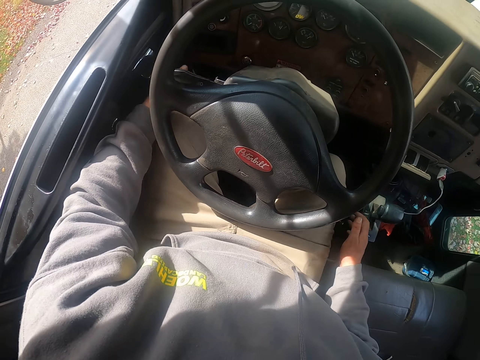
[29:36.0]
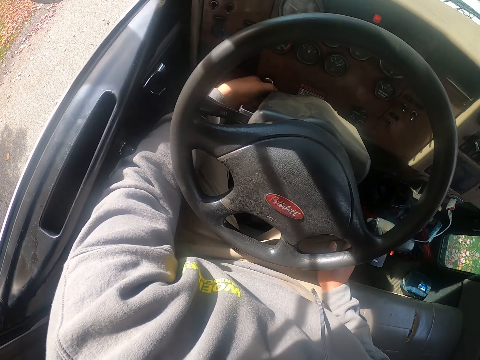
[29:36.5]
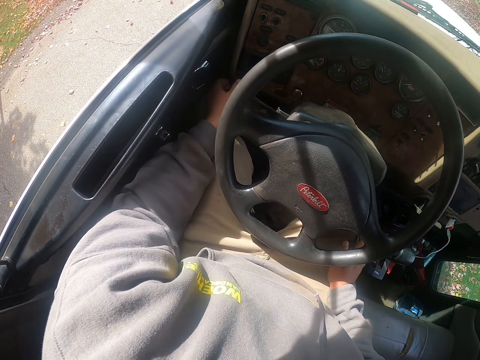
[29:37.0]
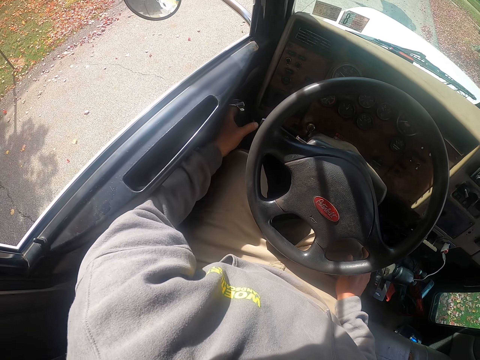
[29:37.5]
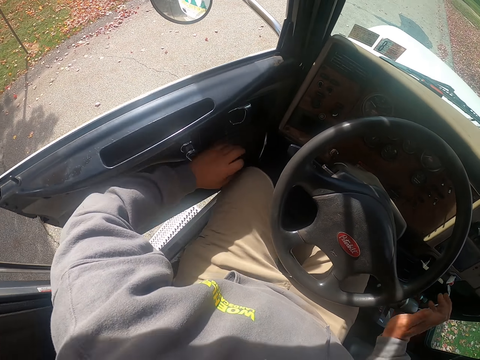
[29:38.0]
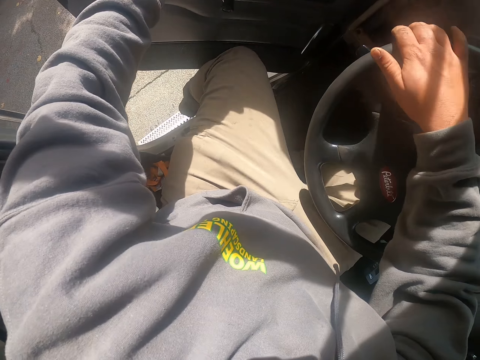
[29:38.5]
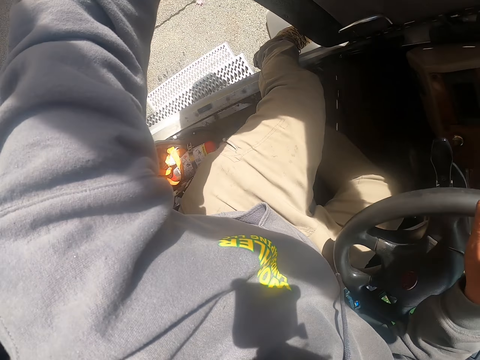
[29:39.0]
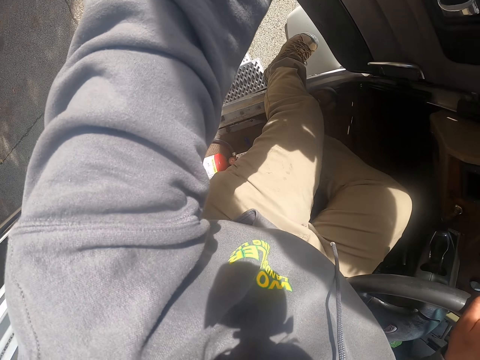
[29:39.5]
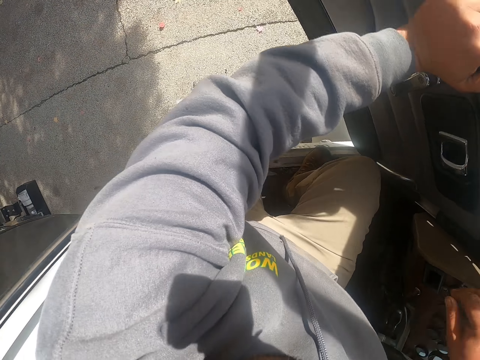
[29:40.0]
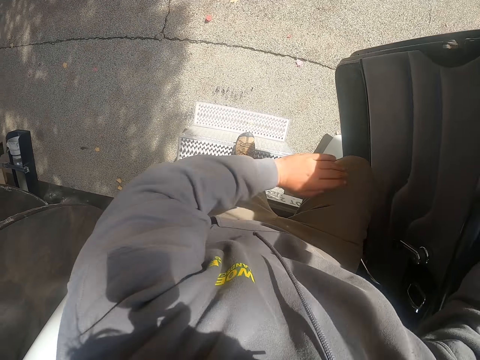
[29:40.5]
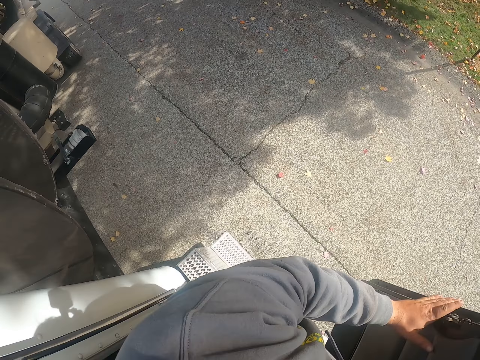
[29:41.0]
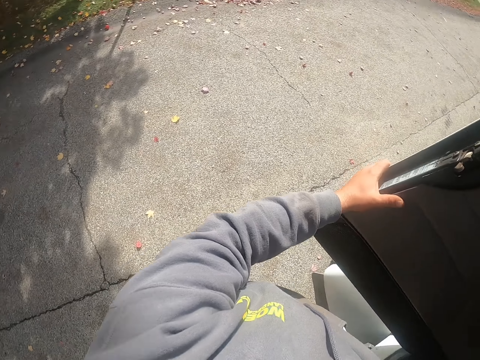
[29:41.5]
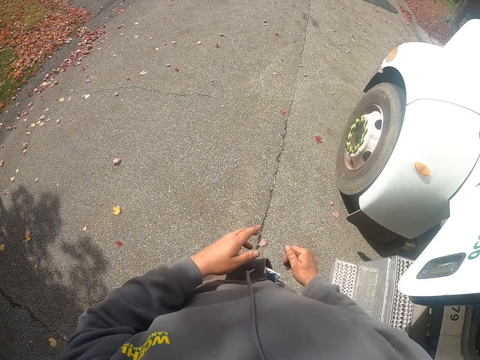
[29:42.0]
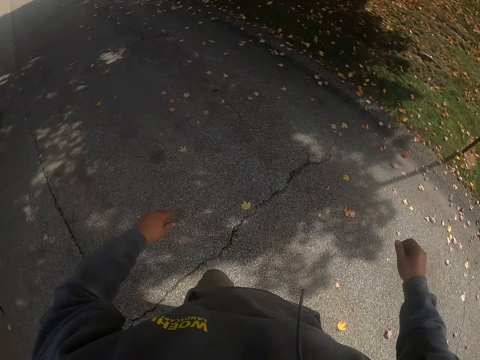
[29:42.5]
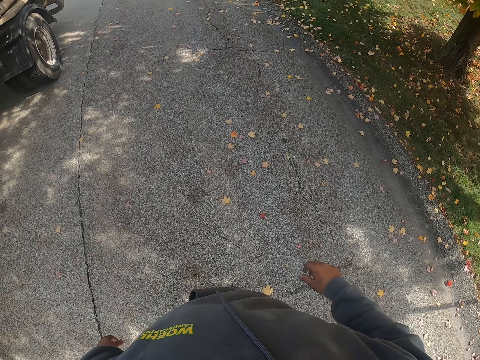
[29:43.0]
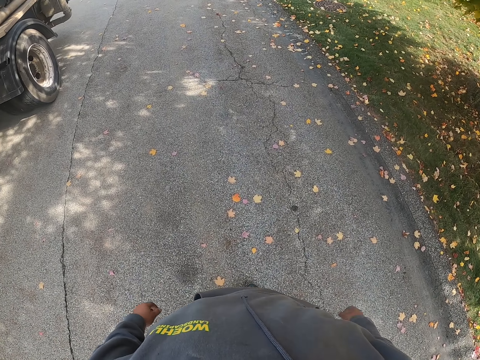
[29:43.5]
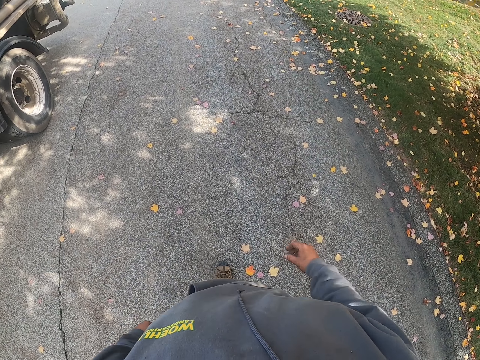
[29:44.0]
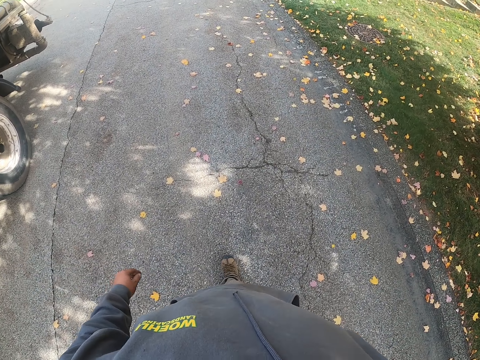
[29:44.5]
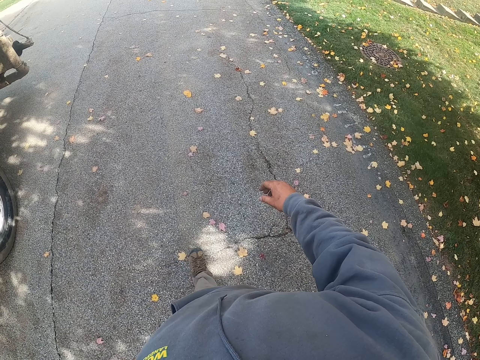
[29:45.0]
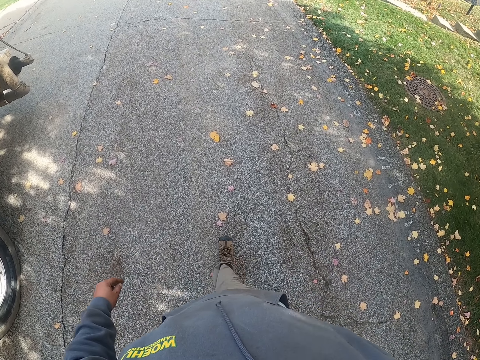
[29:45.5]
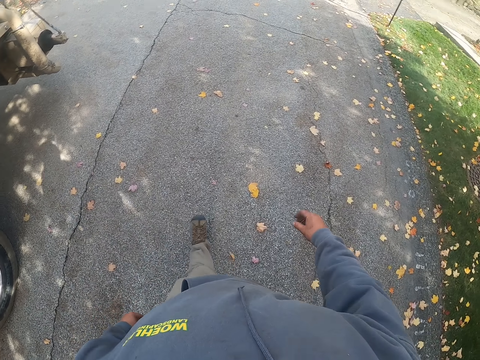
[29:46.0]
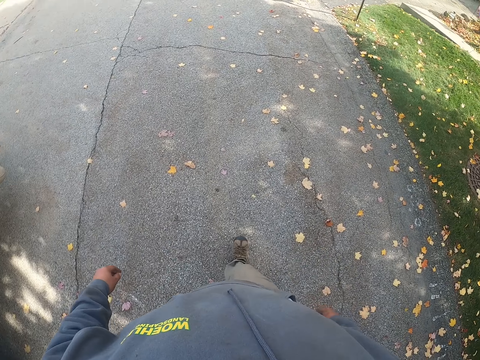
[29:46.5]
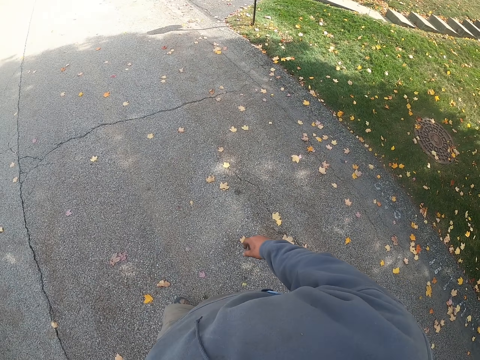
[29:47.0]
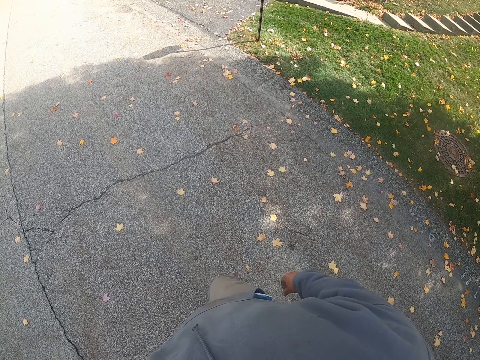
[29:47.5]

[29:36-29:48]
The camera wearer switches off the truck. They put a hand under the steering. They open the door. They climb down the truck. They walk around the compound. They close the door. They walk on the driveway.

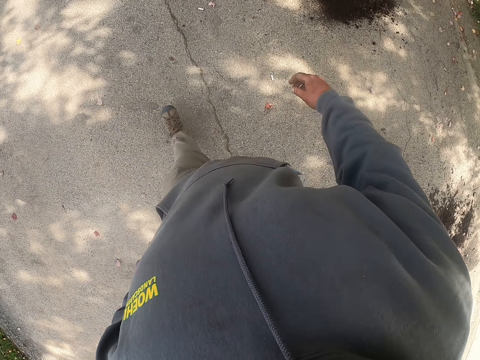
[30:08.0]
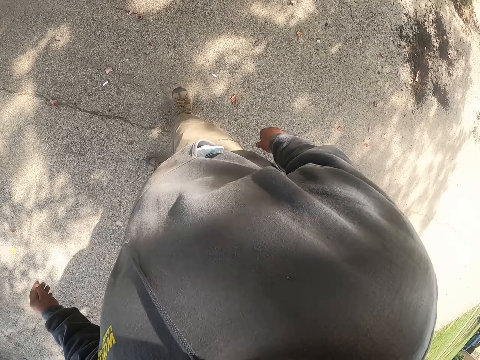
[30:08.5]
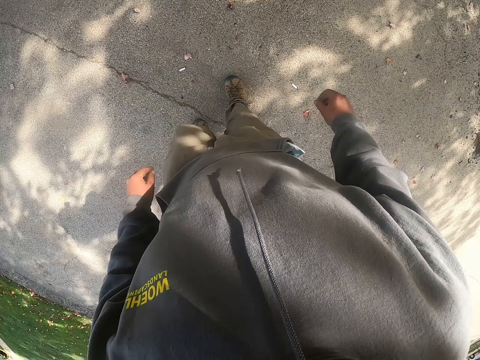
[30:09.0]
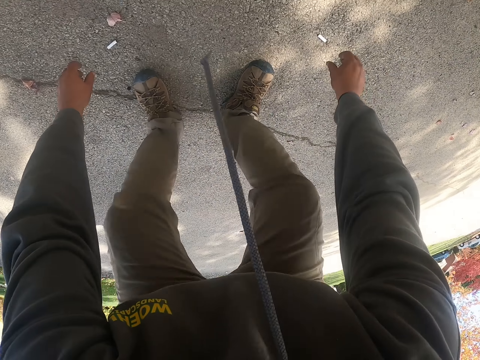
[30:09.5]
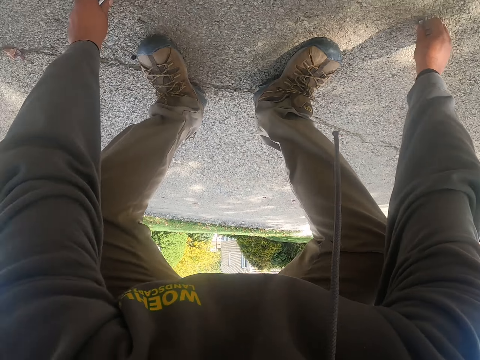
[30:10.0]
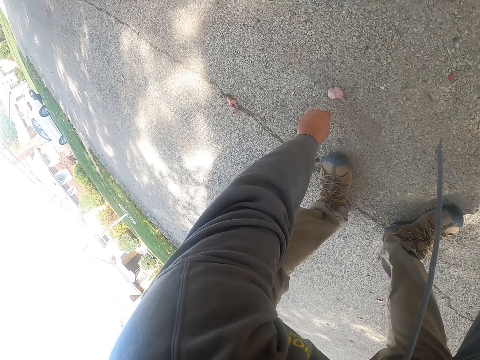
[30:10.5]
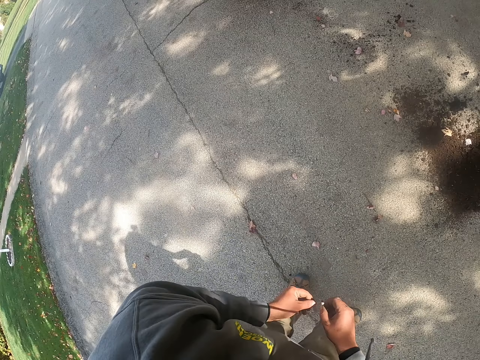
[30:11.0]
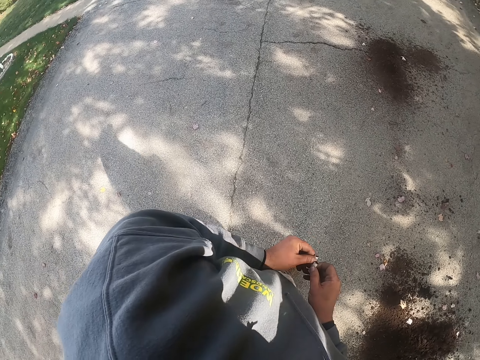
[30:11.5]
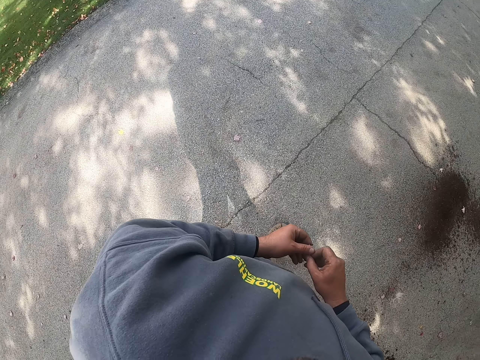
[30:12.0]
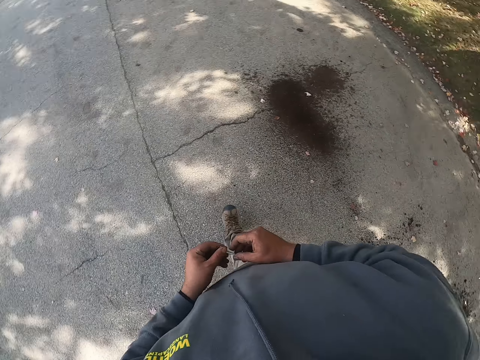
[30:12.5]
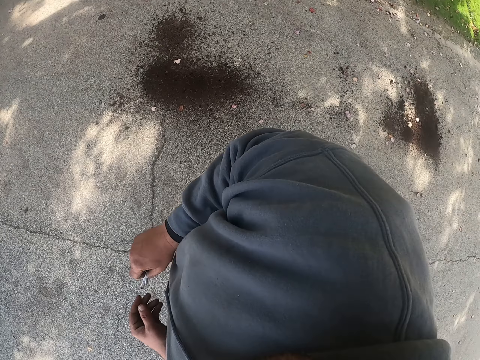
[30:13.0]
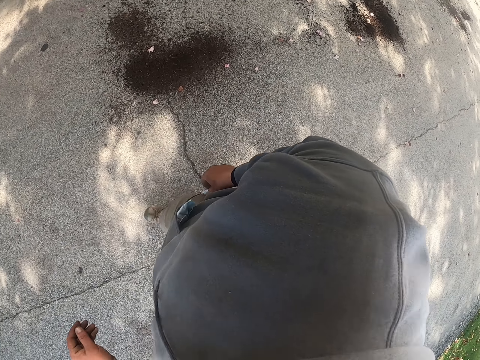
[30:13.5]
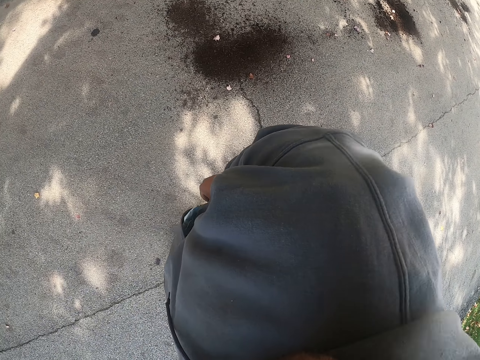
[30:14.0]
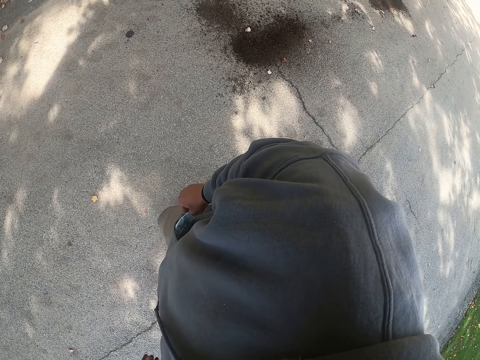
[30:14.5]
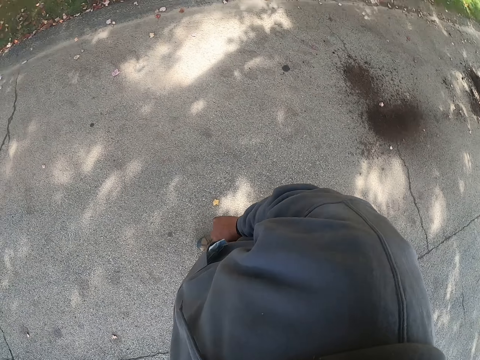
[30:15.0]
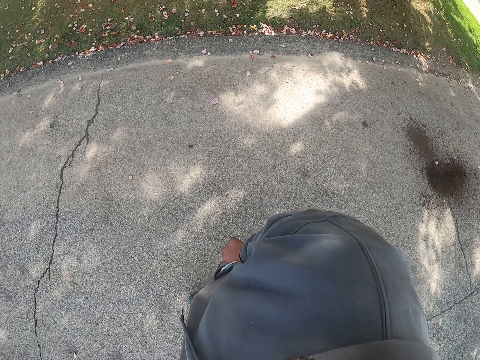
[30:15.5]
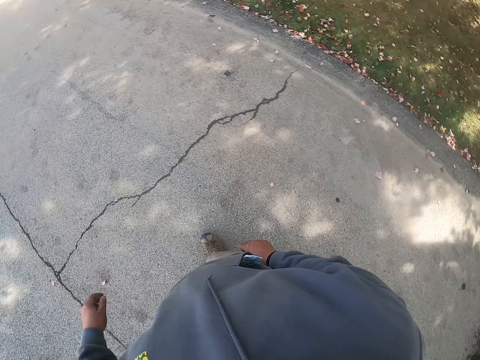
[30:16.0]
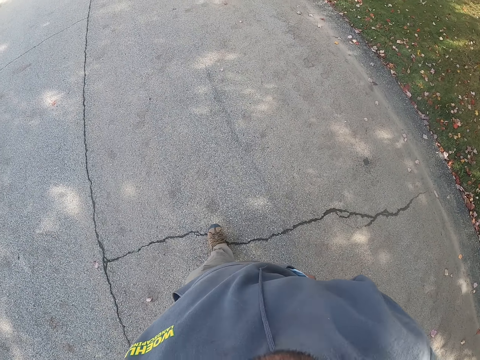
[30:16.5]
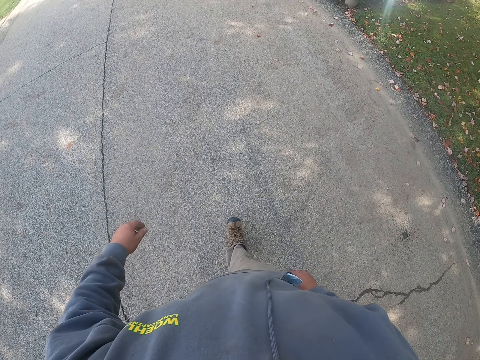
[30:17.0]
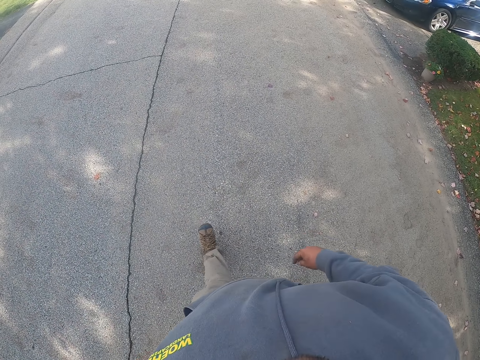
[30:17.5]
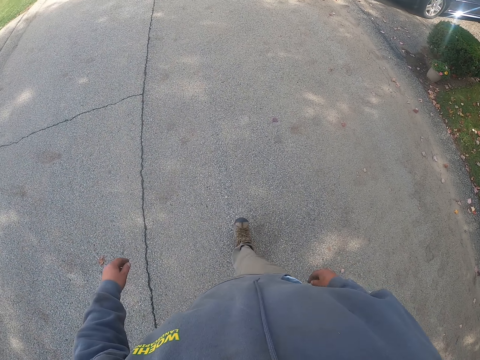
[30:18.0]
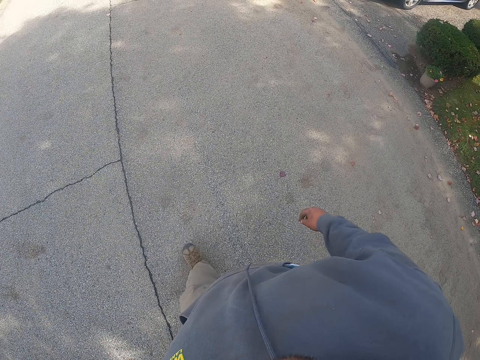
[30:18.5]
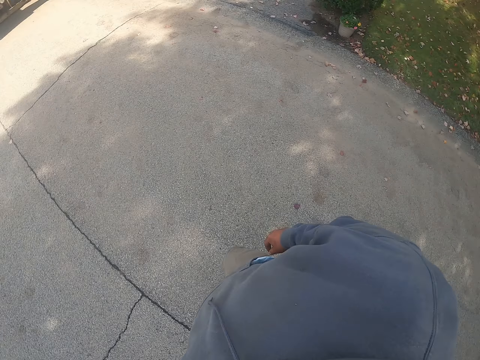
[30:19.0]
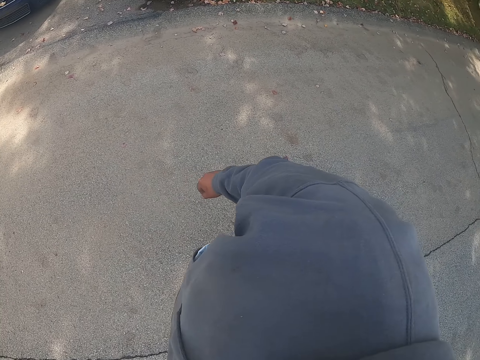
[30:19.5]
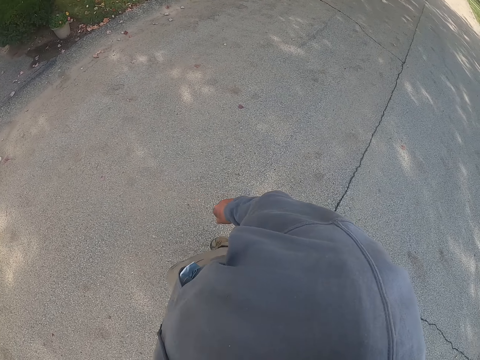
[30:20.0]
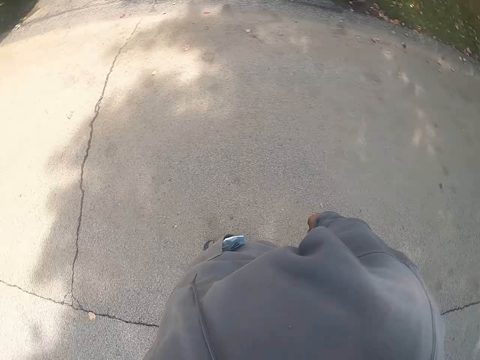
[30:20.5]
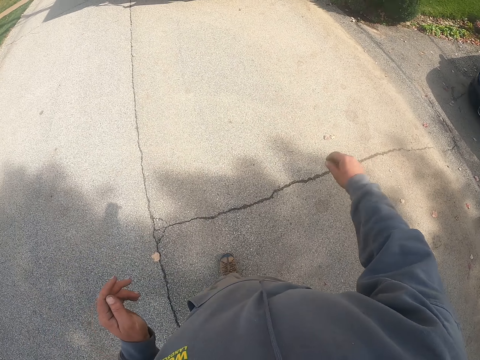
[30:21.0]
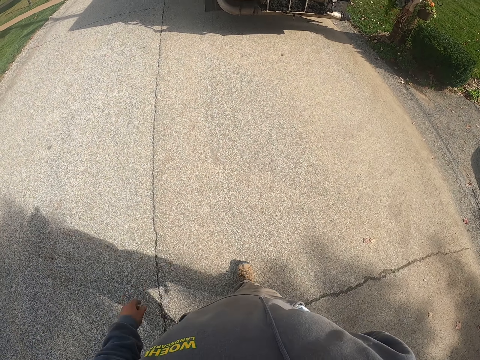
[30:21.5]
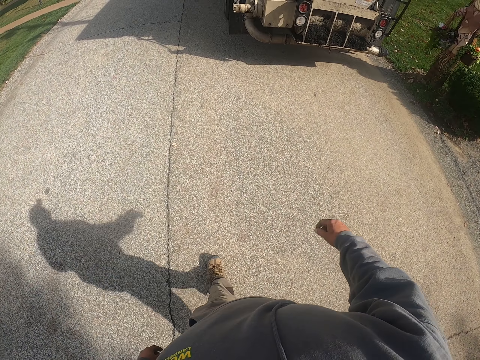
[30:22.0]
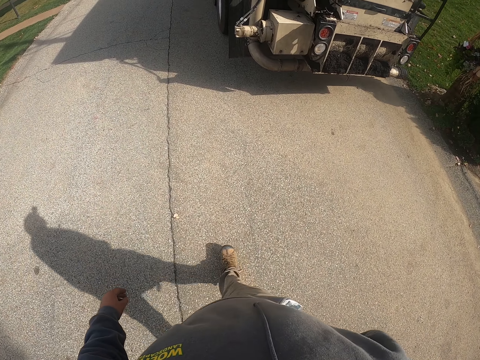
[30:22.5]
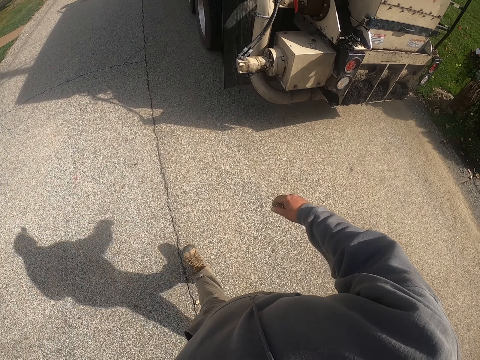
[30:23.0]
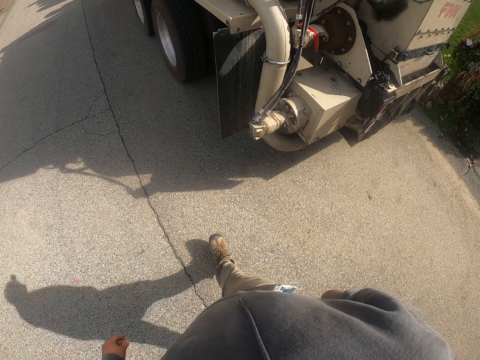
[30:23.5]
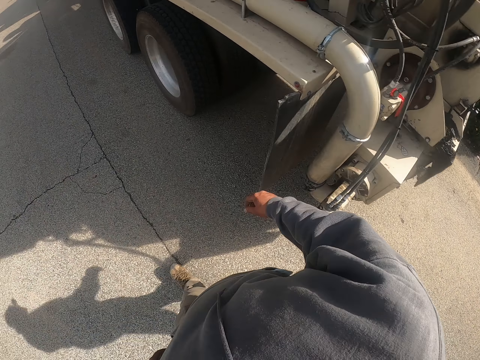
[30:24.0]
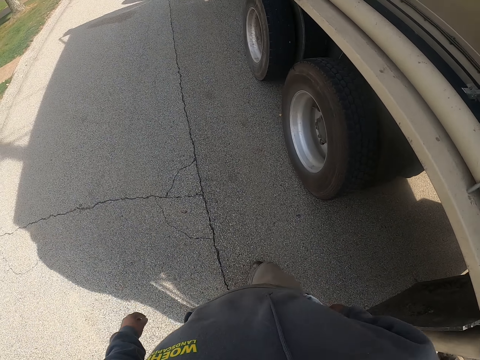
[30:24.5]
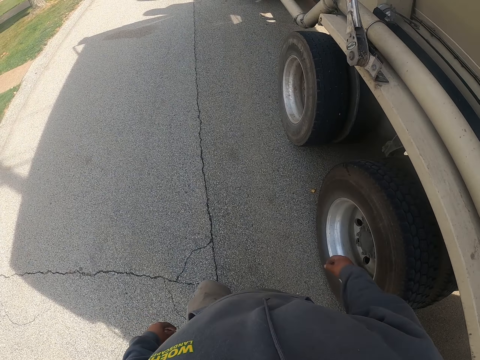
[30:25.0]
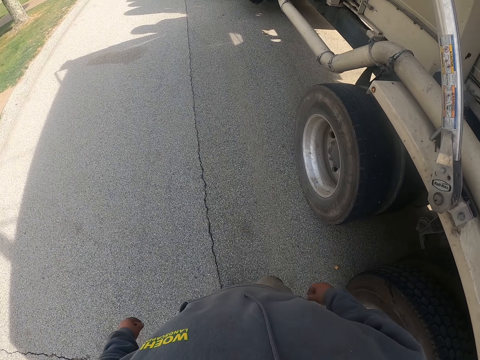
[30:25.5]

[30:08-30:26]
The camera wearer bends down. They pick bolts from the ground. They walk on the driveway. They walk around the compound. They put the bolts in the pocket. They walk on the driveway. They look around. They walk on the driveway.
